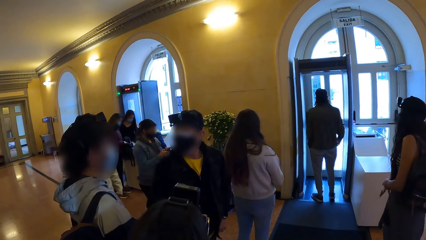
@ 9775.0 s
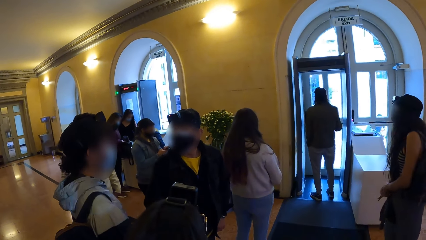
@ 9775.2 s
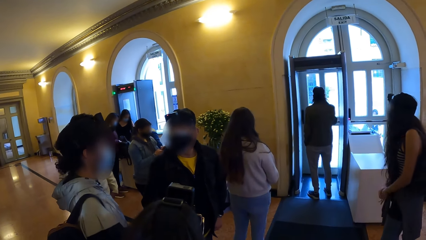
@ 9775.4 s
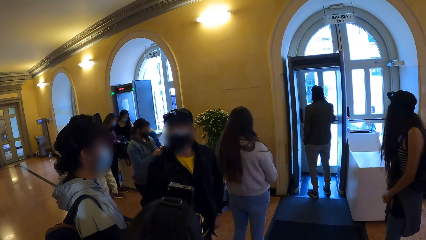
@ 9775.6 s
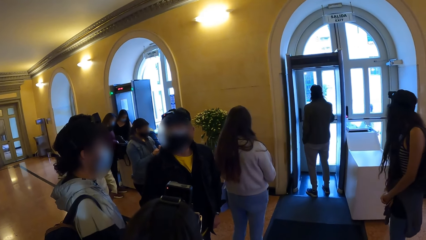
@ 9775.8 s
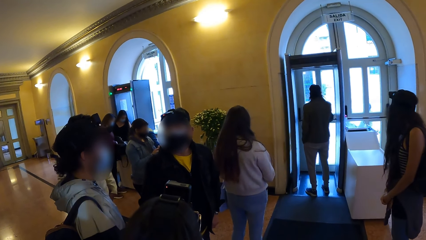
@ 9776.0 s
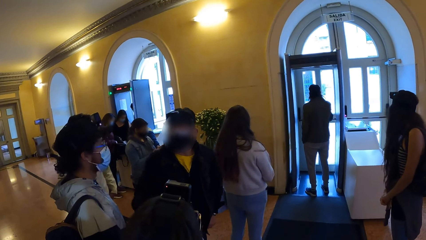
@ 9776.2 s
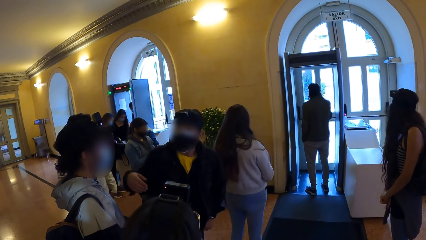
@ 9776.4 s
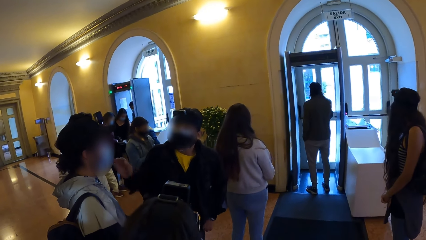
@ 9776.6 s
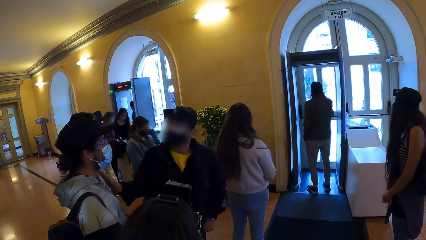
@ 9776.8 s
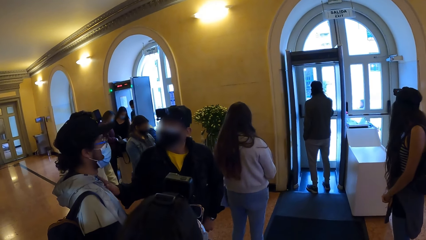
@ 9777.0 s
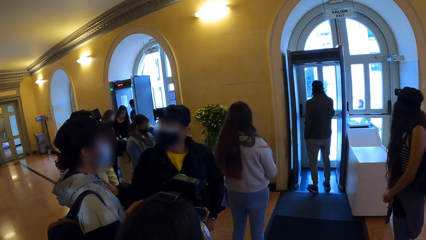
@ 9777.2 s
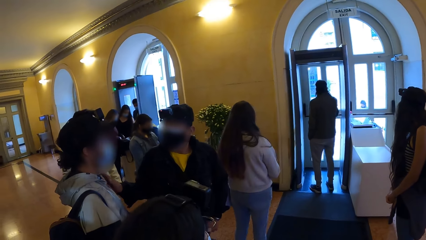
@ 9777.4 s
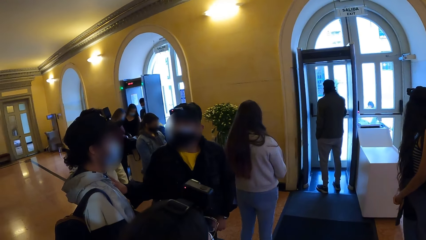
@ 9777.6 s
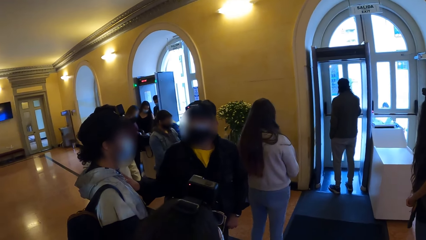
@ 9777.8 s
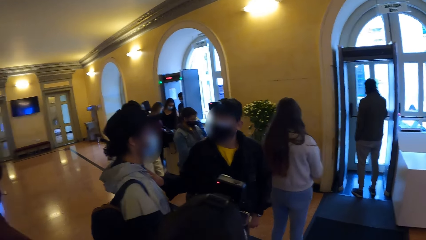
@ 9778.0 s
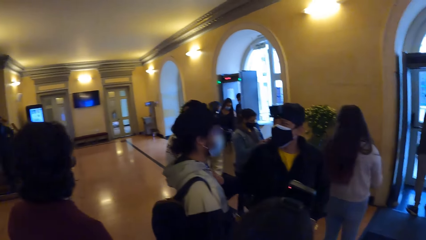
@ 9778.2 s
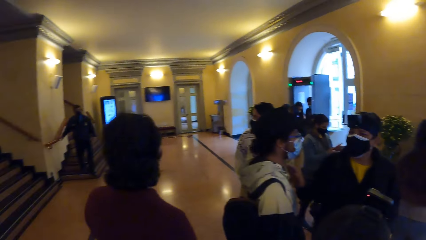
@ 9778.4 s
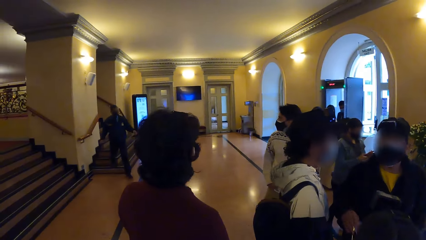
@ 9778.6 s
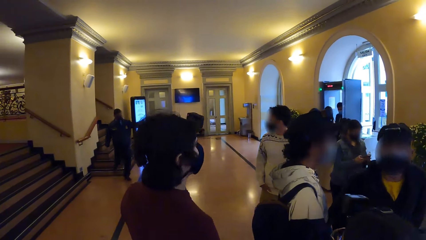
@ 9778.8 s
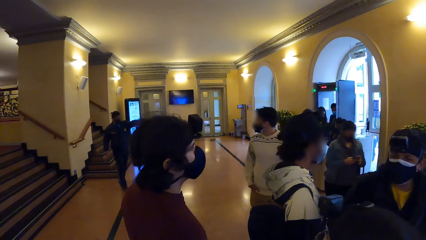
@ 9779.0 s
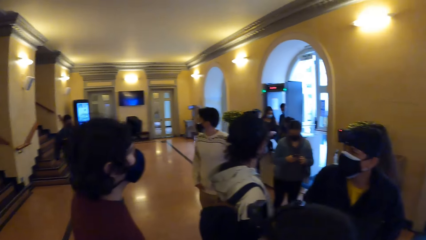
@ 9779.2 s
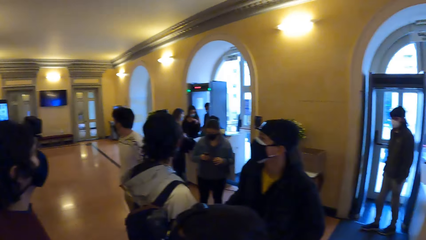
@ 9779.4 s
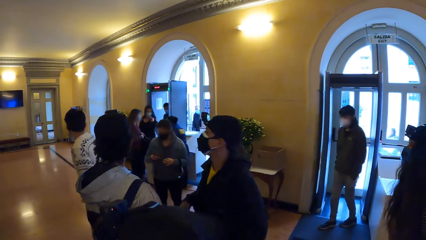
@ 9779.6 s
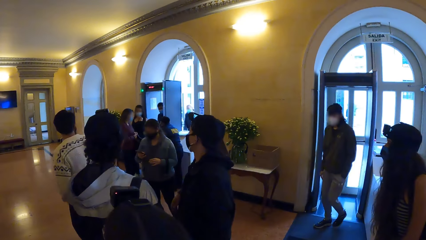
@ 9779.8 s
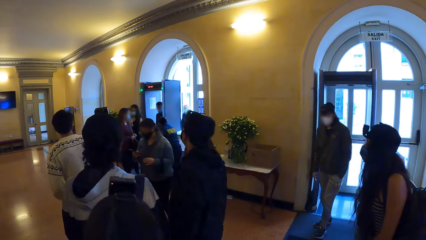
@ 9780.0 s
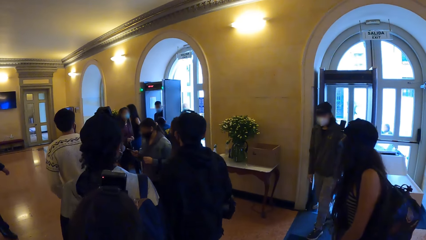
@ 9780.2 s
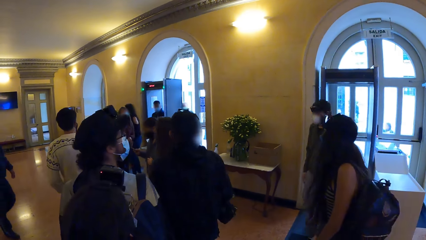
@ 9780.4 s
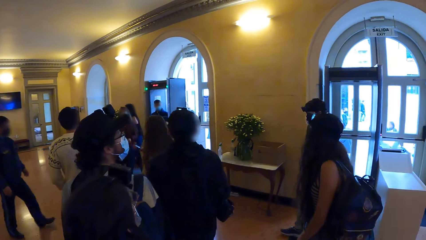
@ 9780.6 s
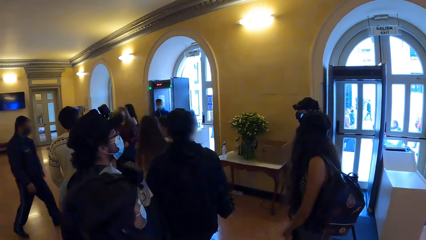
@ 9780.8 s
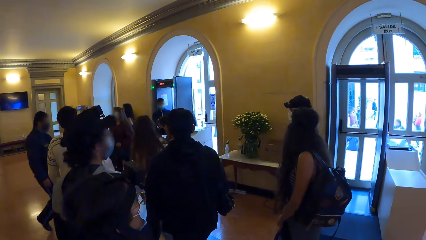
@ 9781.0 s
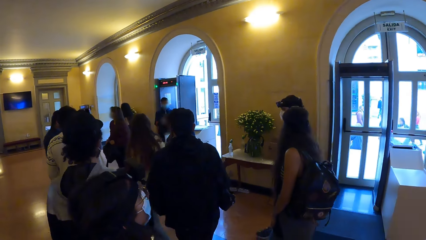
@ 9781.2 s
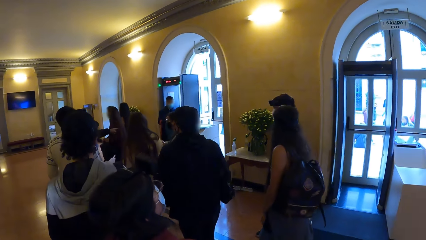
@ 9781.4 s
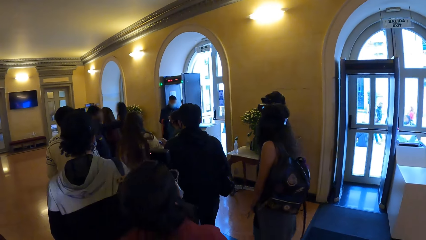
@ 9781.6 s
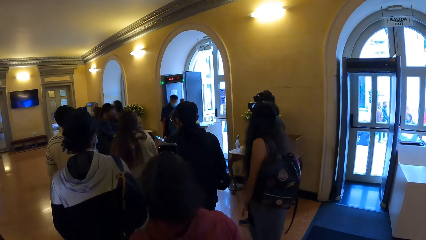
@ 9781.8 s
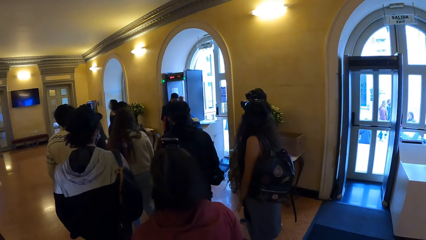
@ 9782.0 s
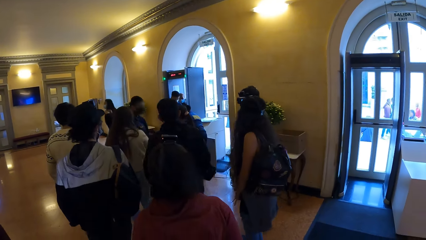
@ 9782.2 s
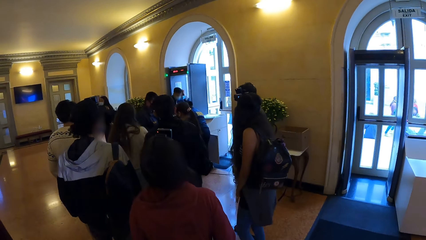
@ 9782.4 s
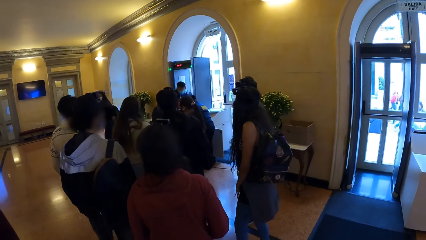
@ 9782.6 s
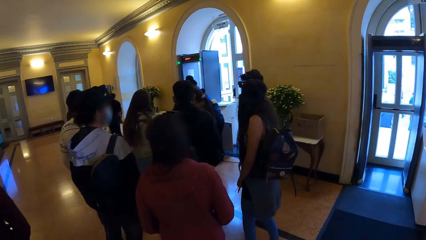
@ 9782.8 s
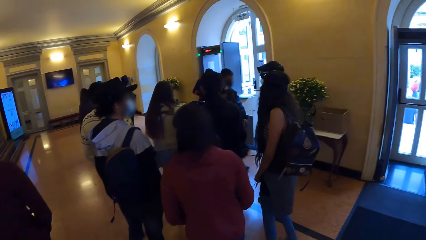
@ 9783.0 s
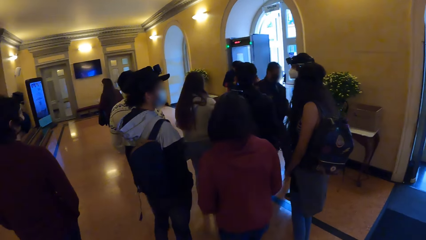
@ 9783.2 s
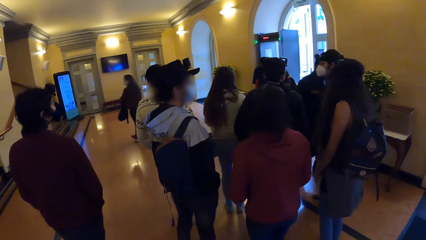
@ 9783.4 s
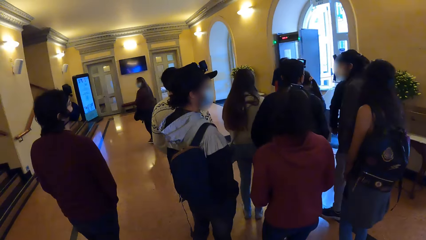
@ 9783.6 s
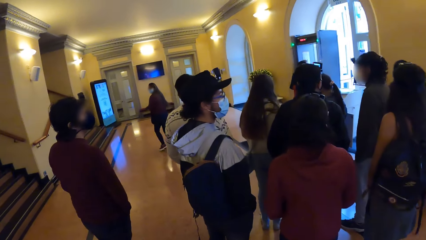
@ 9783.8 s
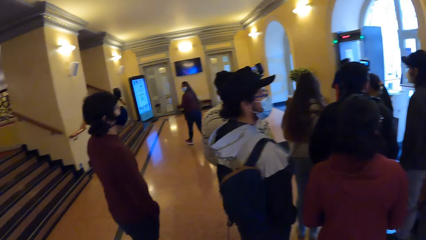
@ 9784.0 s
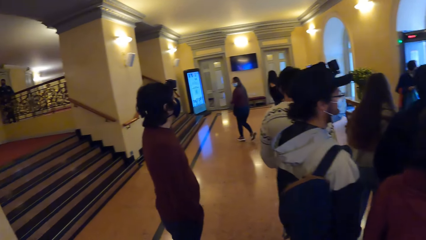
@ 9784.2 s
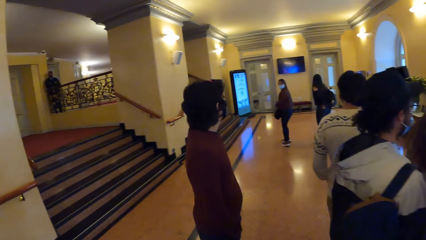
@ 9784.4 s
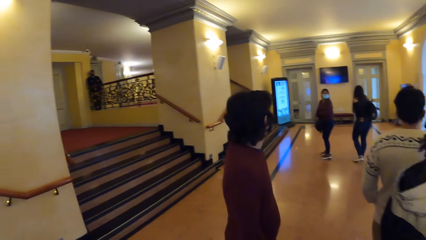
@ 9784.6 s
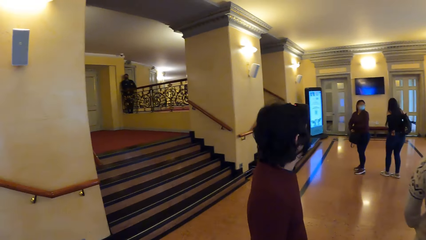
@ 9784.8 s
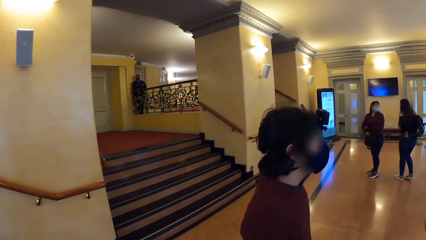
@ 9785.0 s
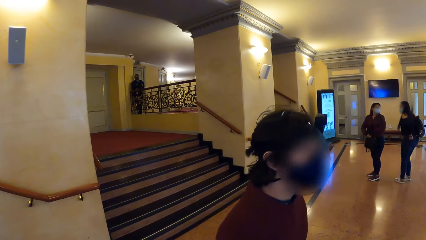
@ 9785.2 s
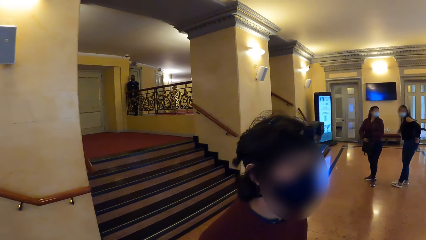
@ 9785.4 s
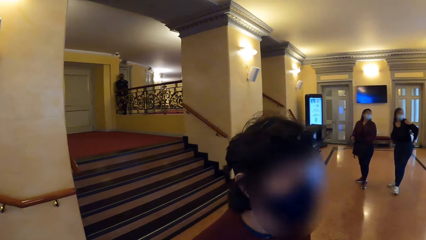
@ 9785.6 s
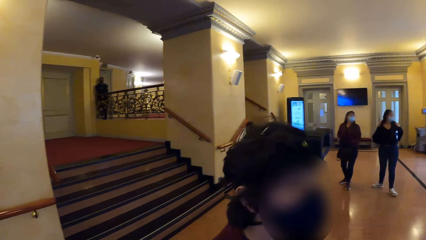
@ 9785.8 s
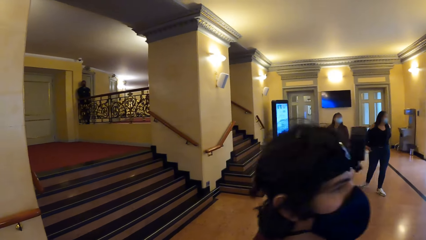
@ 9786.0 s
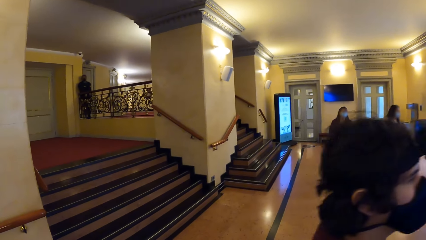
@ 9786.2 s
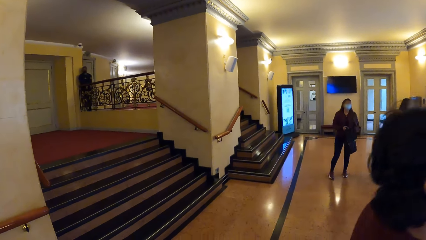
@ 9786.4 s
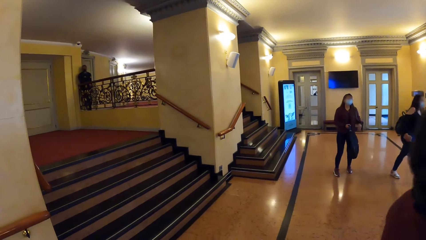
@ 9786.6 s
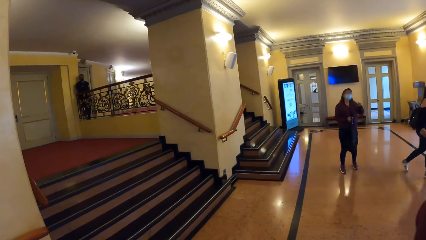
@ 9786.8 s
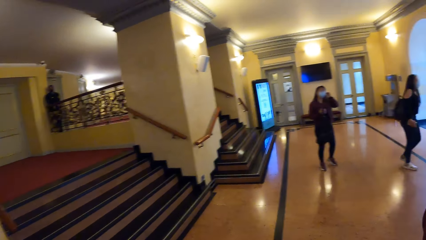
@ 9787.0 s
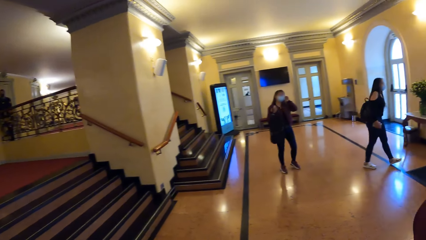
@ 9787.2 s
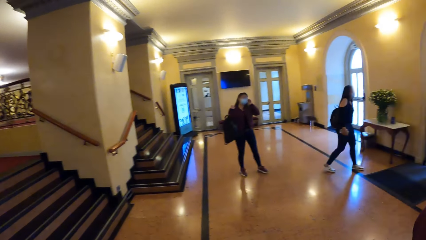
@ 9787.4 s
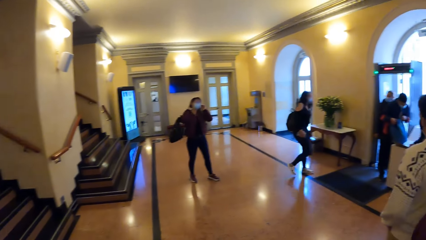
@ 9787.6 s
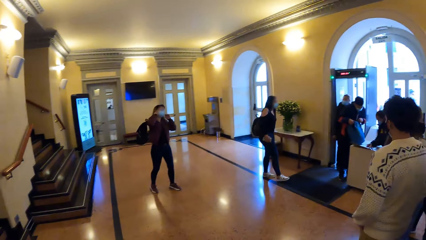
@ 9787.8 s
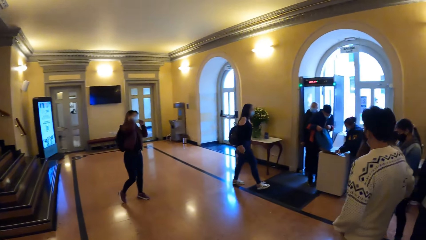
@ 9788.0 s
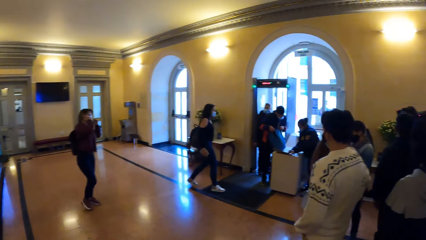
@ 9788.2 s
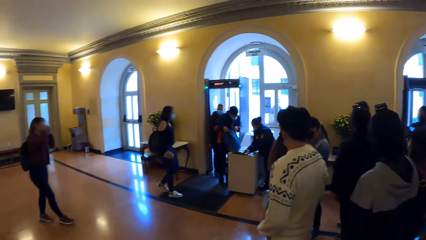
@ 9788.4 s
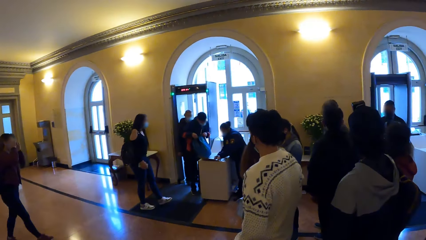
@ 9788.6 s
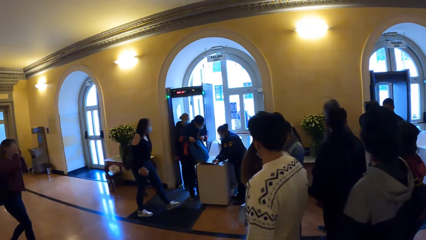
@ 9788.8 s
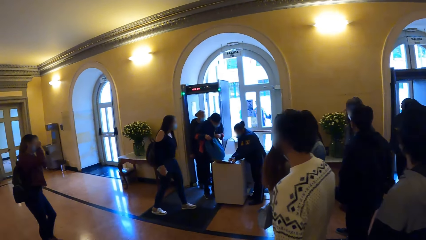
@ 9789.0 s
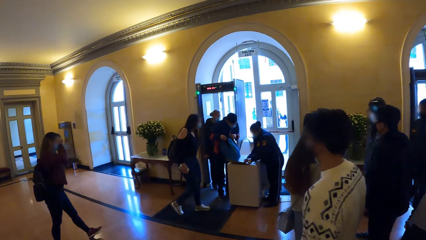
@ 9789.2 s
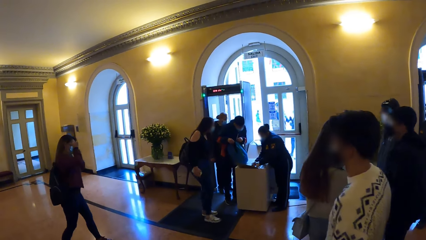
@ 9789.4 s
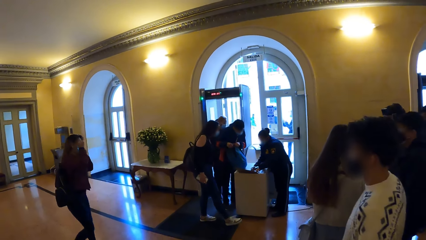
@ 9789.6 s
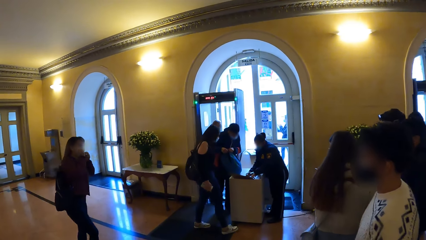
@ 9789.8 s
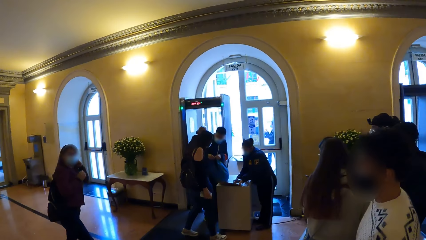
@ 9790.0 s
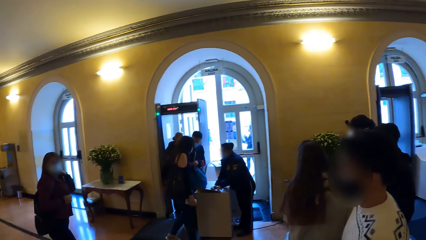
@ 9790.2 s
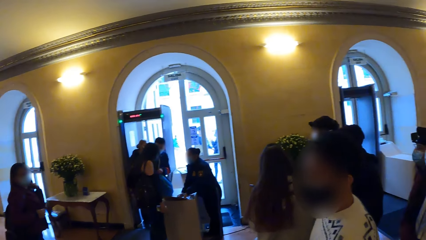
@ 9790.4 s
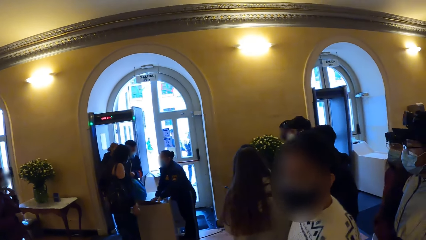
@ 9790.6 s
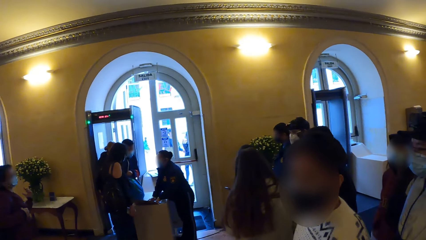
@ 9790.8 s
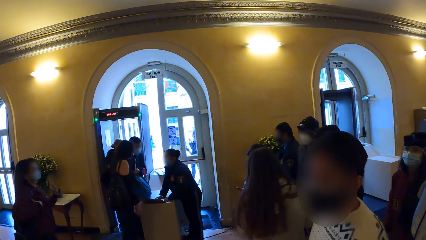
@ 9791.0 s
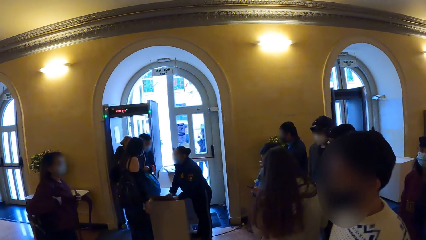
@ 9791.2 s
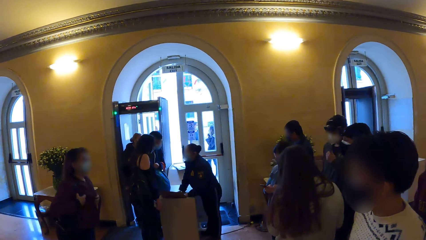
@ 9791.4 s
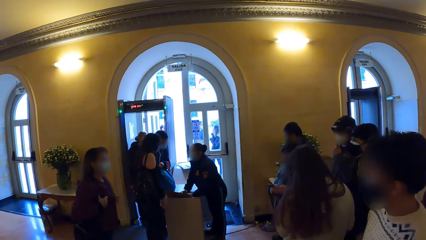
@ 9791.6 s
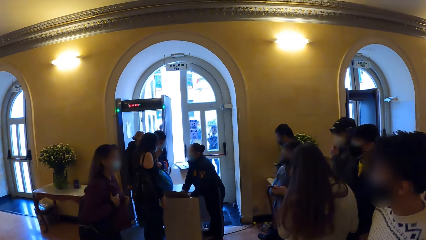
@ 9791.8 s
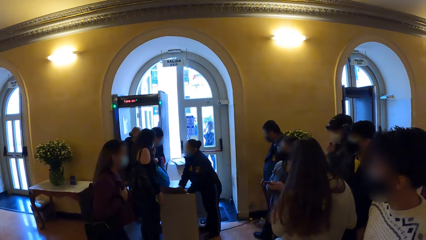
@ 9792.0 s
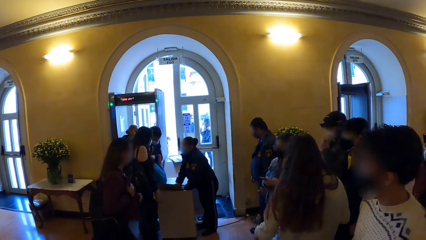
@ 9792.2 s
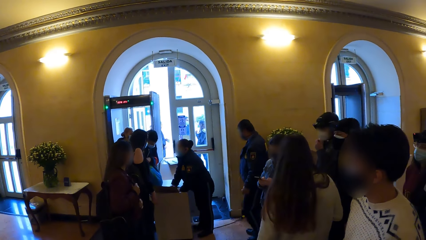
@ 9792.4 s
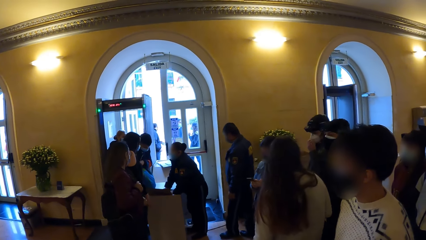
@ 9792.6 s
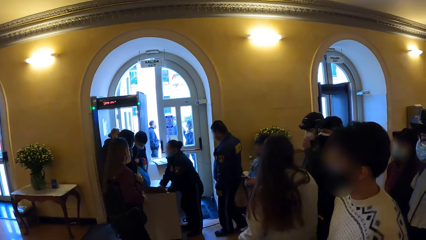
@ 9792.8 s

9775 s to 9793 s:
A man touches another man. The camera wearer looks around. They walk in the room.
